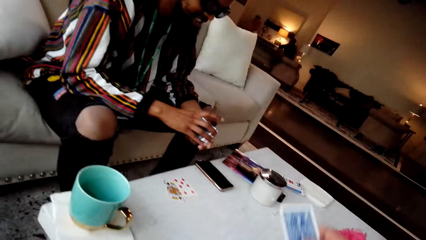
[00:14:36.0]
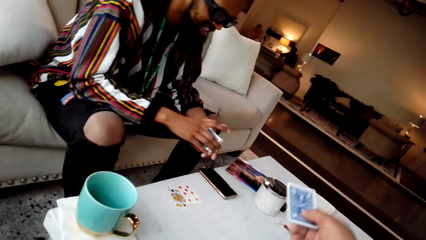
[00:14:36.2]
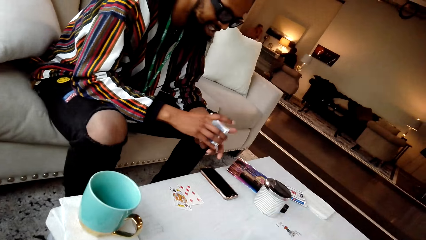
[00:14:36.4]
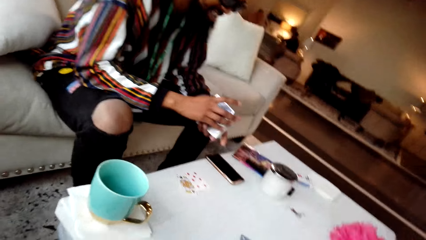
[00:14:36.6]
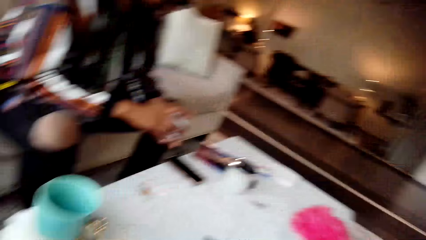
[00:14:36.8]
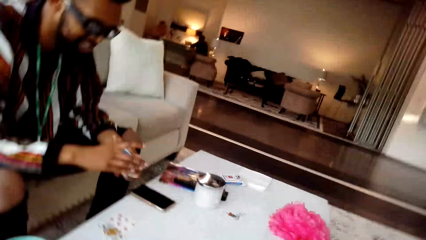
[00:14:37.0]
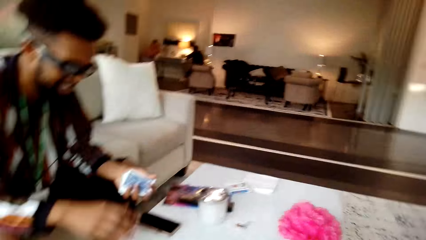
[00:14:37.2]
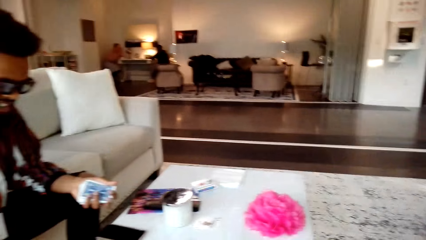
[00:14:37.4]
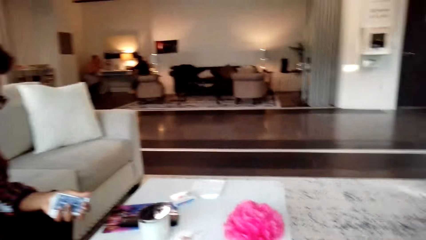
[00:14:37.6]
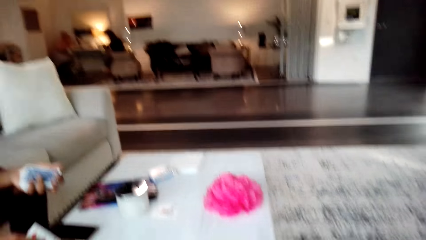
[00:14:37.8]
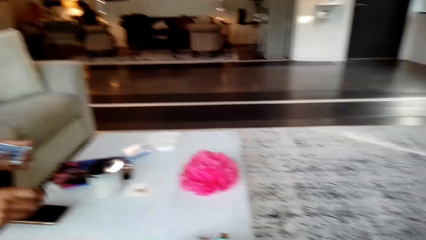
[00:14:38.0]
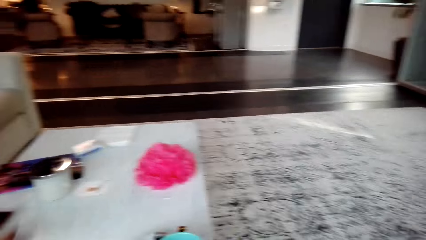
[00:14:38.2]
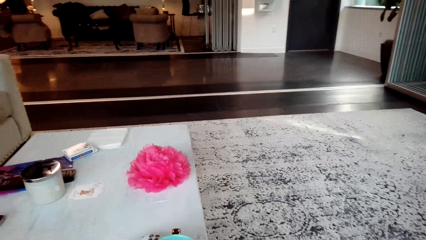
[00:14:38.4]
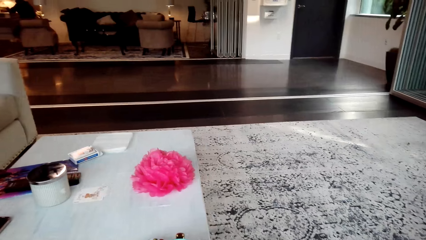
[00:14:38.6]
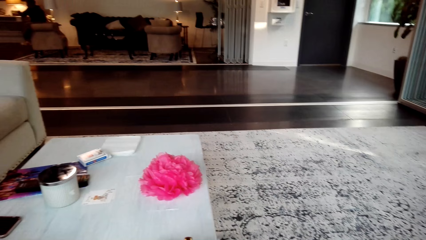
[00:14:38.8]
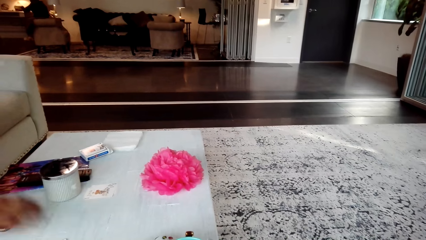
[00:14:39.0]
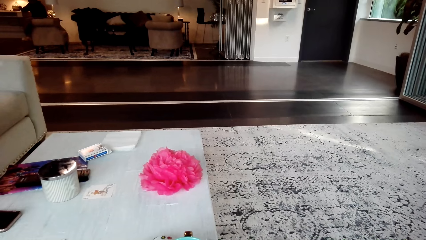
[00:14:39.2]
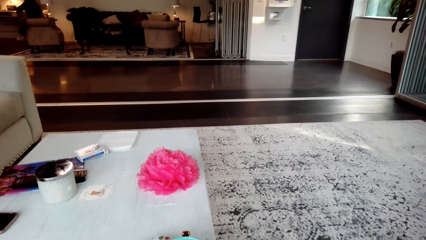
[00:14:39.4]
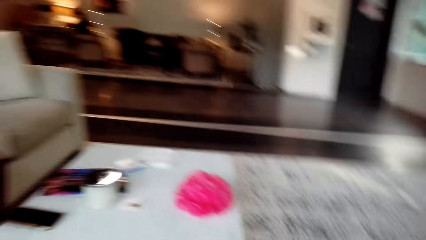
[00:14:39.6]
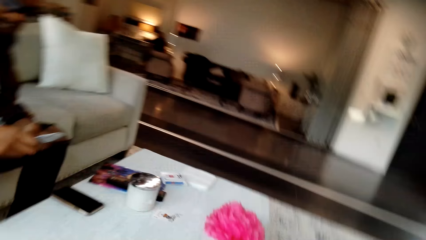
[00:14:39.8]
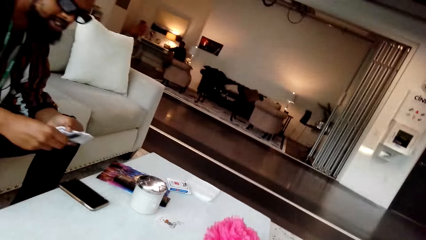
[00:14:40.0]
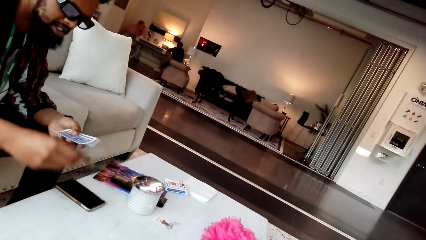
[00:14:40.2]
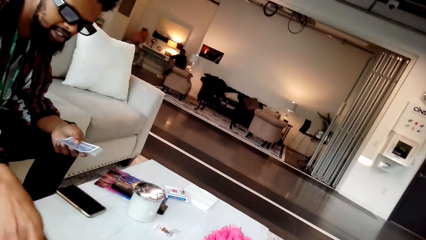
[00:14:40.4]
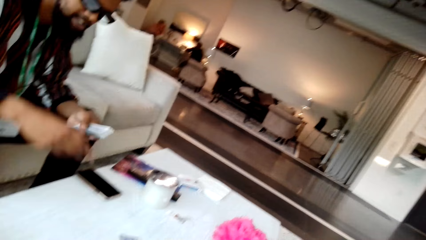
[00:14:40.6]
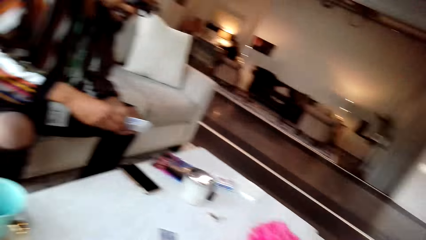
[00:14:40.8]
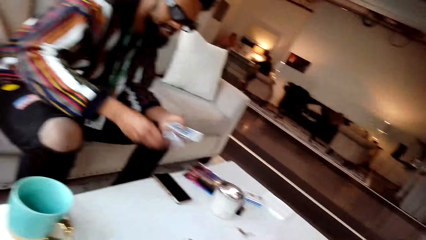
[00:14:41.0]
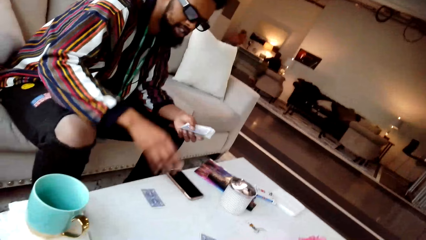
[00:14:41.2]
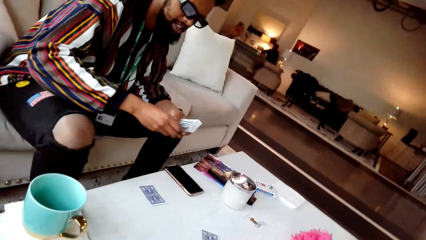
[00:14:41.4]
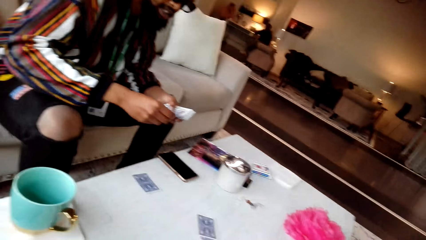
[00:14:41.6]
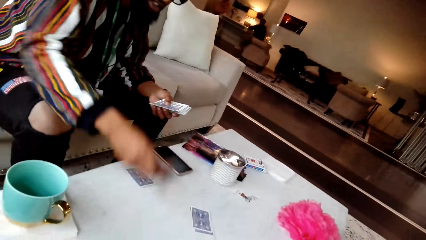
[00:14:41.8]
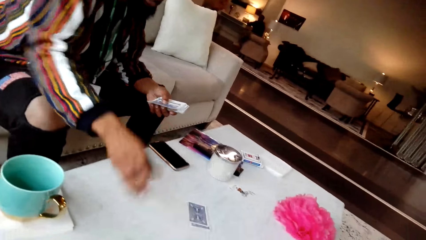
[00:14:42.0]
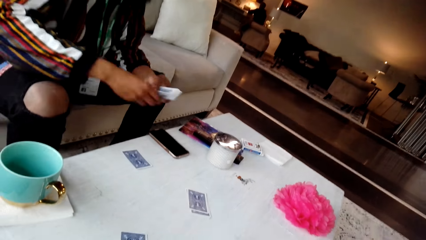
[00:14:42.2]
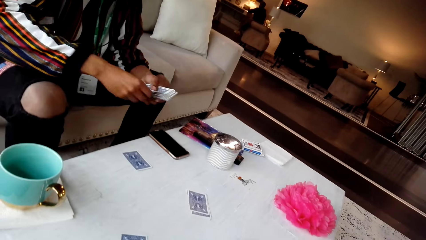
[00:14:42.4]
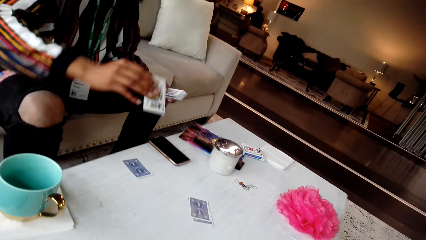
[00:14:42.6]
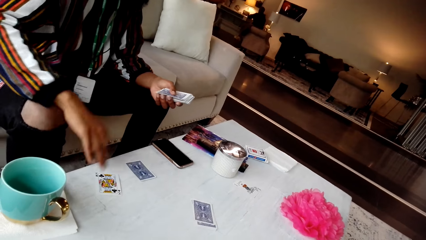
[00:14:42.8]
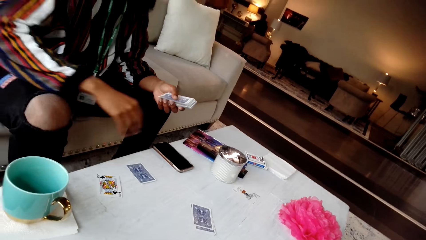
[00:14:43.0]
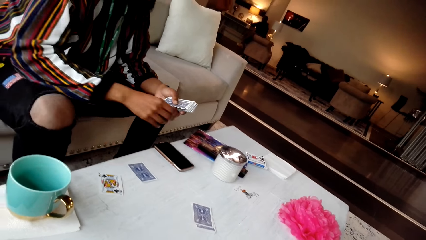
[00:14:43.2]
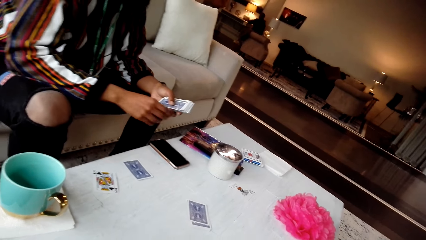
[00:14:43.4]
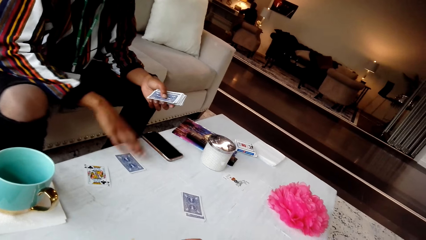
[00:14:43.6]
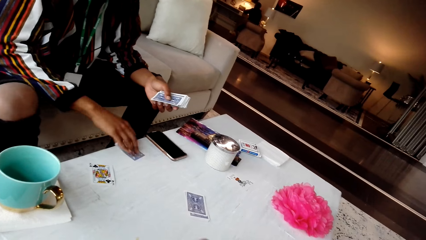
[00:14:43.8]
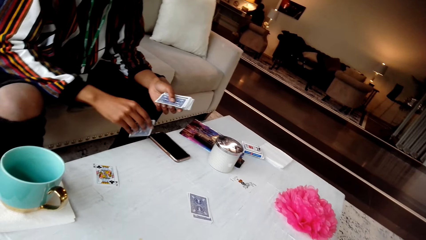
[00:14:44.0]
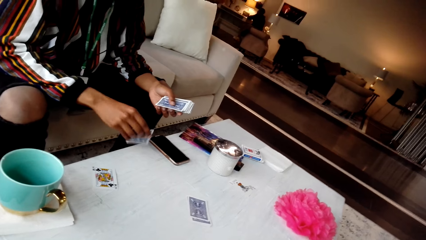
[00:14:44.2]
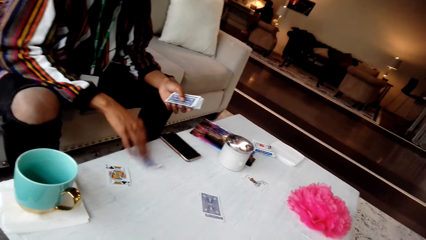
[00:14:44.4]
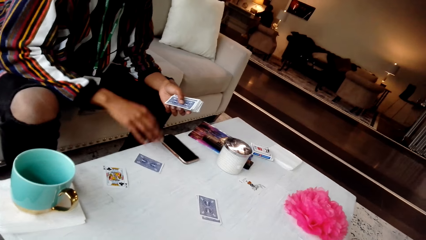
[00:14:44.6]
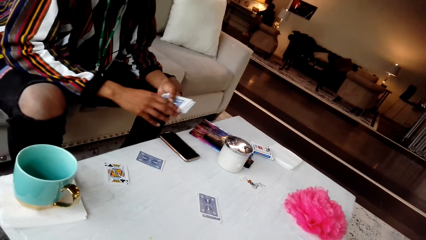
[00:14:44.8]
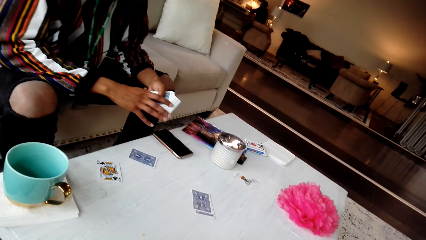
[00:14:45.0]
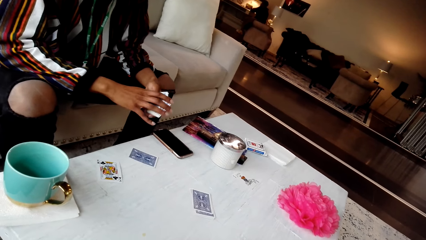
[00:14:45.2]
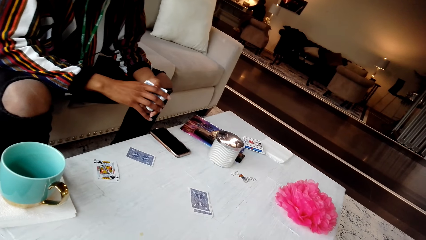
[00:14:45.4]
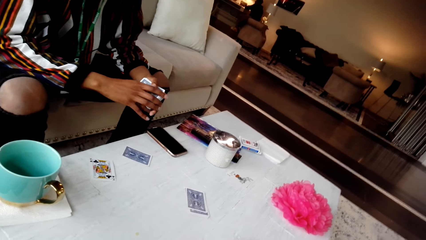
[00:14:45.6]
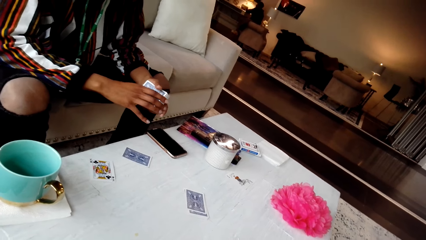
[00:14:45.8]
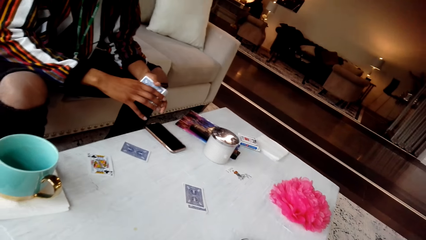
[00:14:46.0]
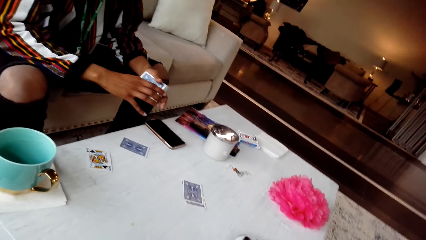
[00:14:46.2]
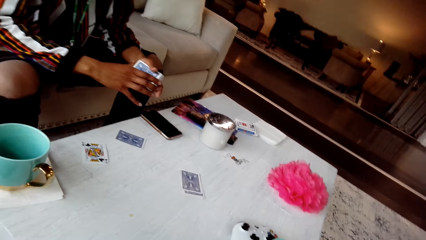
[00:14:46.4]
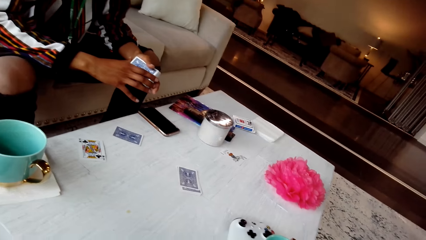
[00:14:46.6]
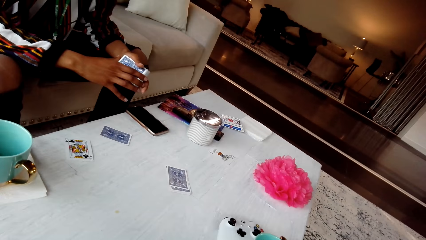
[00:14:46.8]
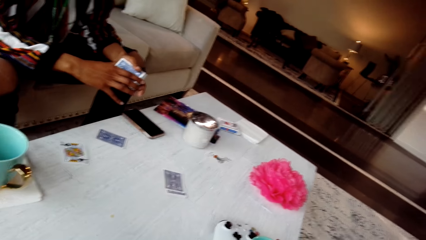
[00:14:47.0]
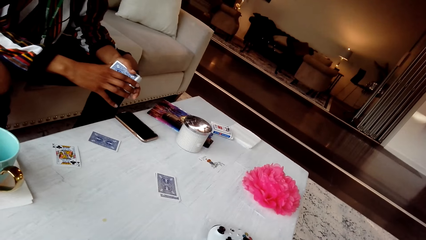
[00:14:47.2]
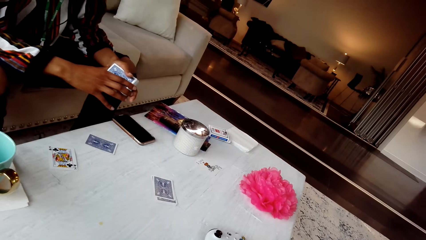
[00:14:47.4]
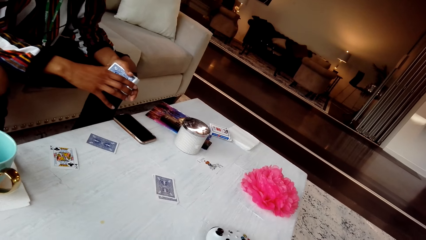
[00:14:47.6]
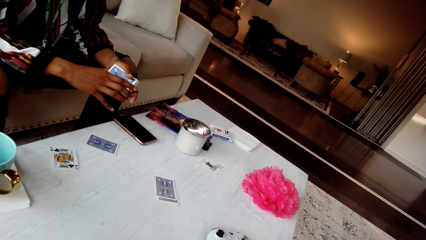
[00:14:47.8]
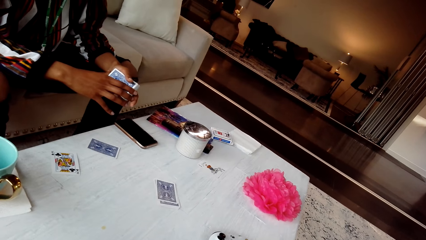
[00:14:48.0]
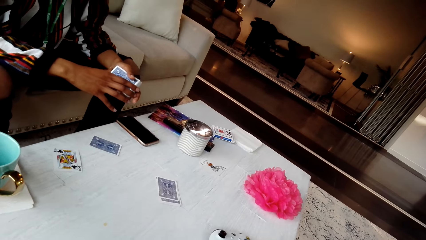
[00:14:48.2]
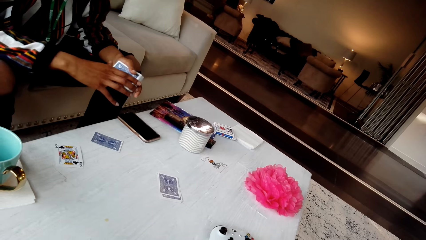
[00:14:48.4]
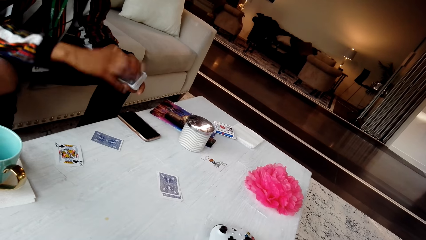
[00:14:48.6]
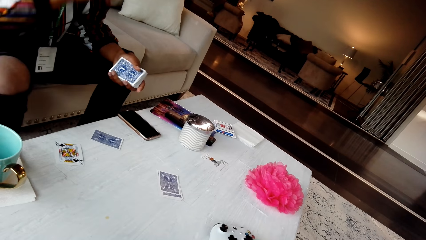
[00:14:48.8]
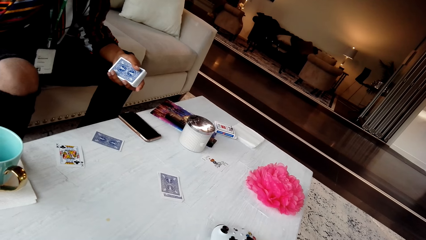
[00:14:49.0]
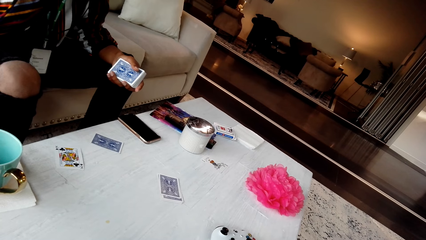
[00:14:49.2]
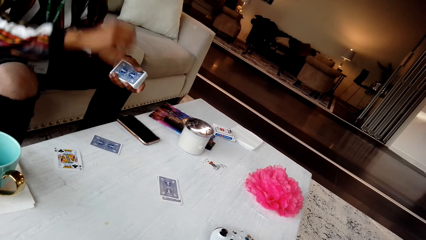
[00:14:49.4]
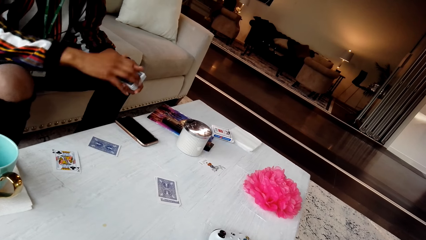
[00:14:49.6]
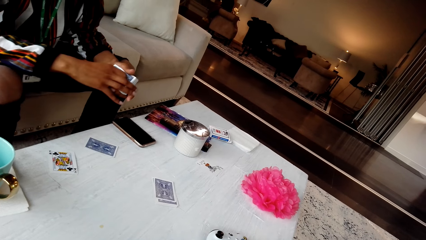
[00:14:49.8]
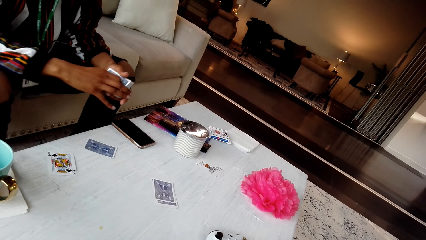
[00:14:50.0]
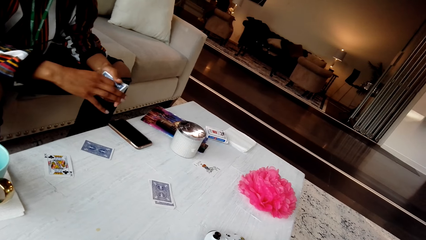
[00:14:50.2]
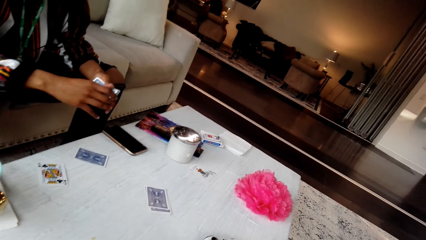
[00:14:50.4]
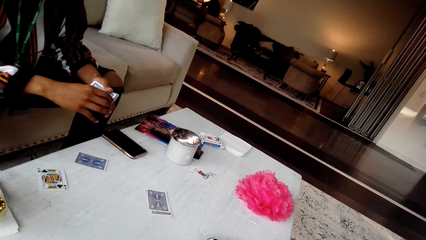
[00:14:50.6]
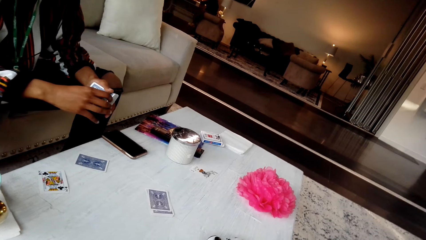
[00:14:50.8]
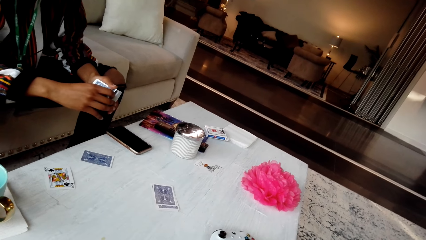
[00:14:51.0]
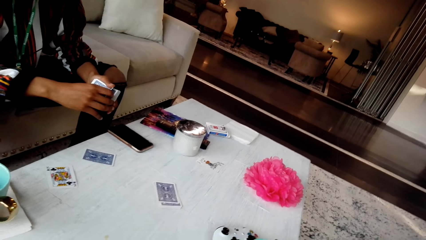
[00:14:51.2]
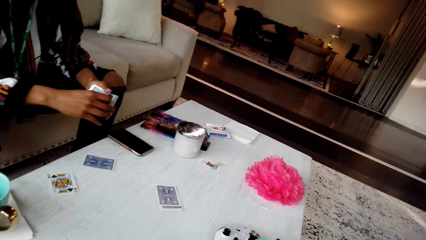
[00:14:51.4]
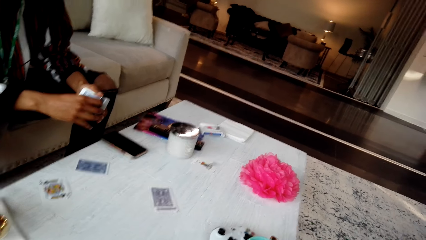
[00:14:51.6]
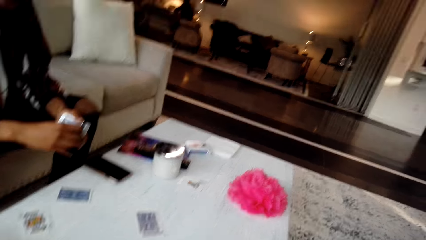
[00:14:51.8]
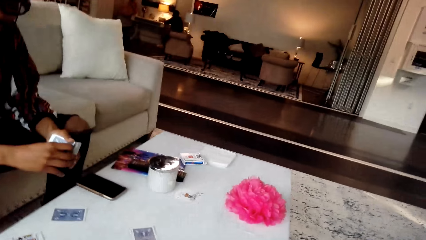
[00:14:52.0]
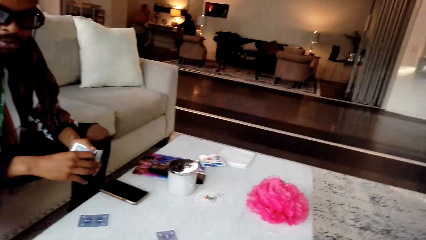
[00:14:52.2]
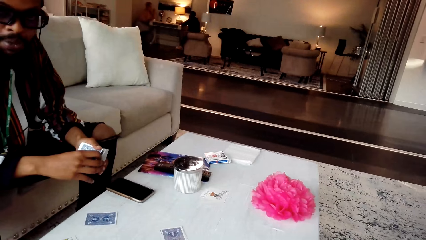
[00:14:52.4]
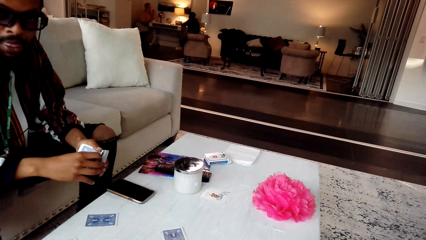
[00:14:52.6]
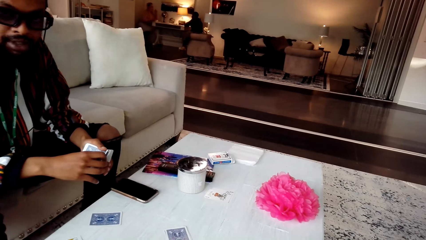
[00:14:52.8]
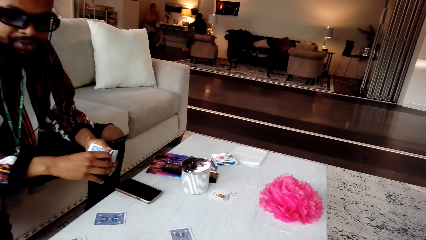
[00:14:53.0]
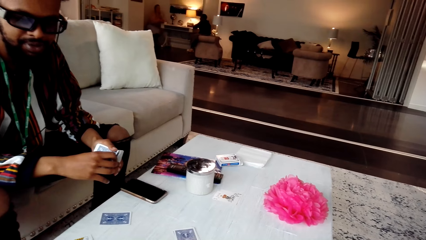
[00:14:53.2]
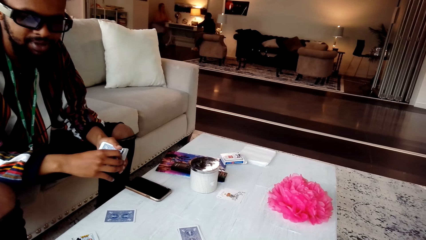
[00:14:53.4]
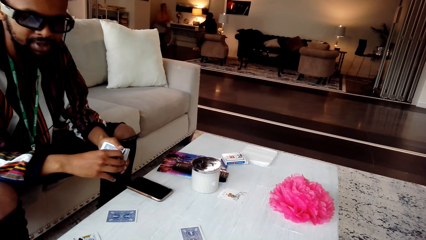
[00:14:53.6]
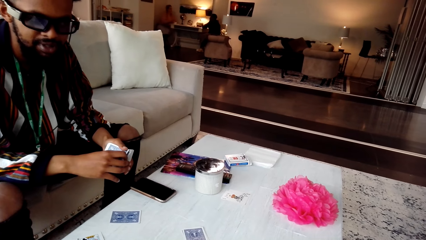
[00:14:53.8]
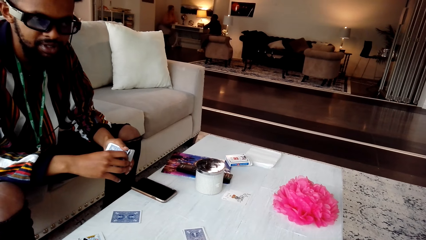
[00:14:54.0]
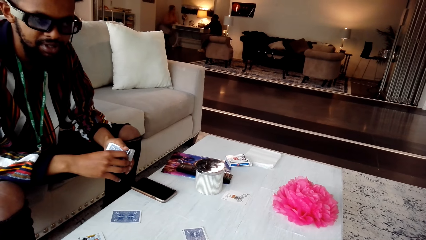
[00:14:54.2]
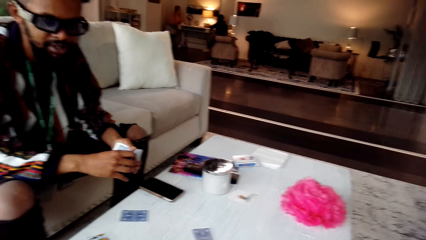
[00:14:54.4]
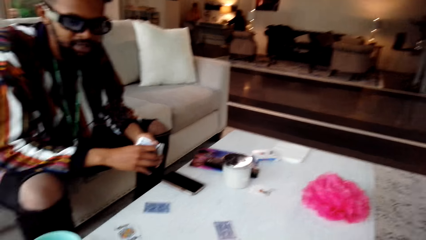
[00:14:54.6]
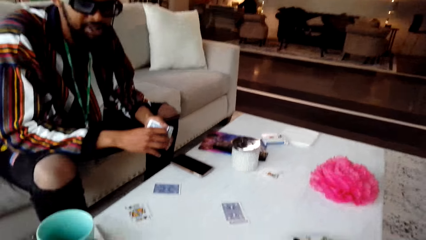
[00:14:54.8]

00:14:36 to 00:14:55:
The camera wearer places cards on the table and looks around the room. A man distributes the cards, turns a card, places a card on the table, and shuffles the cards. The camera wearer looks around the room.
